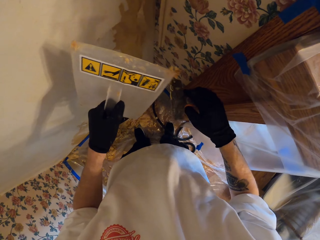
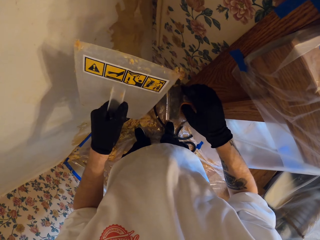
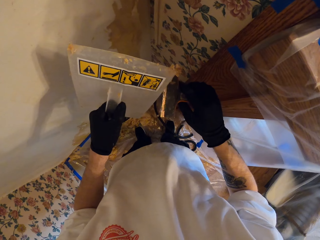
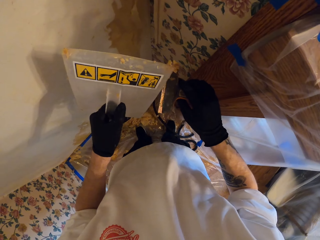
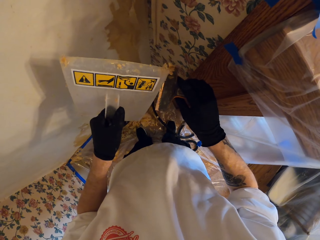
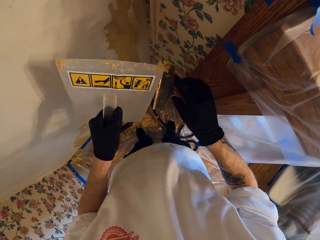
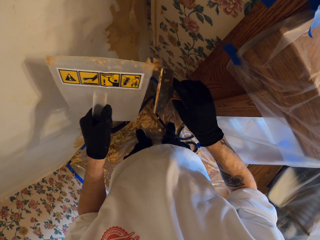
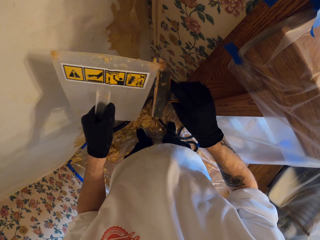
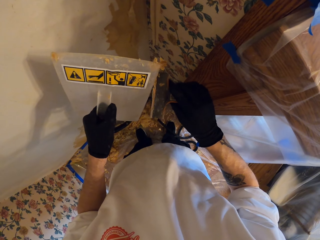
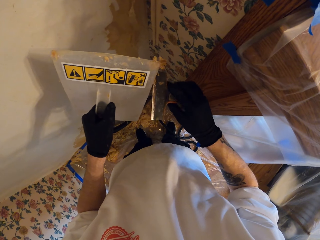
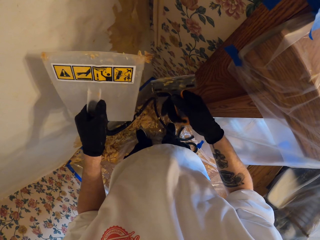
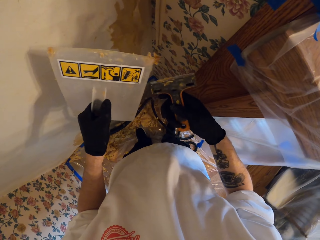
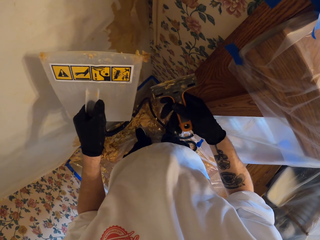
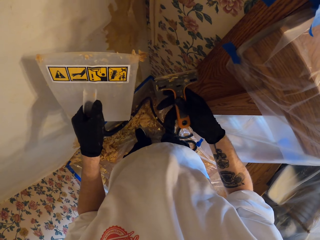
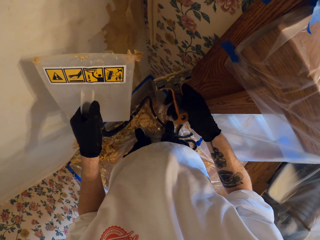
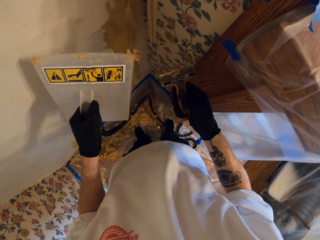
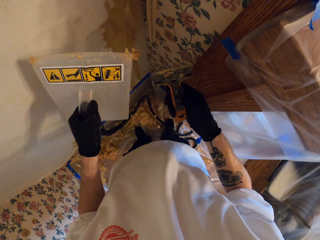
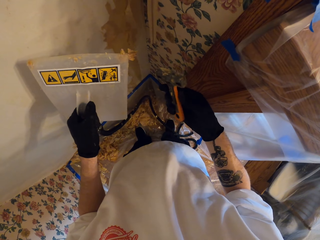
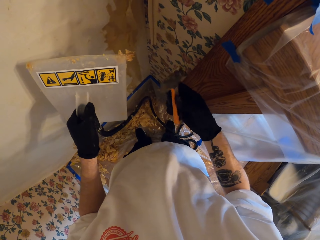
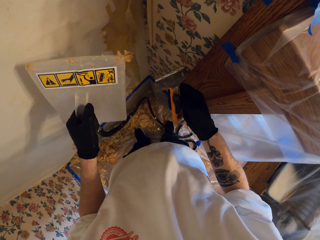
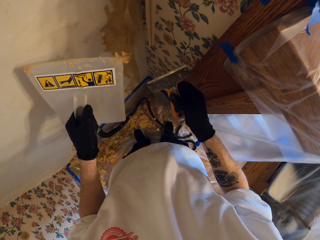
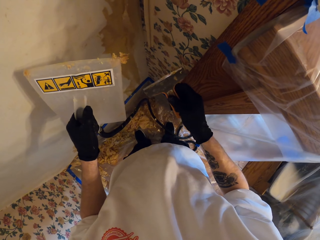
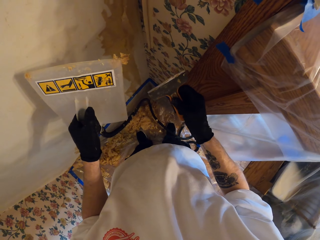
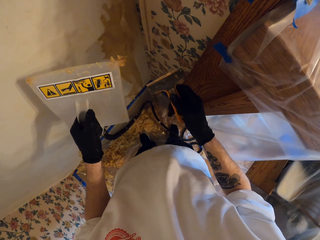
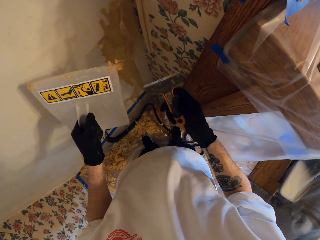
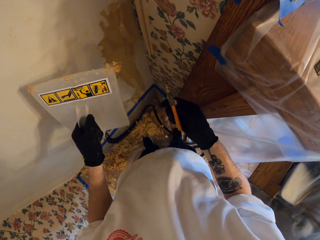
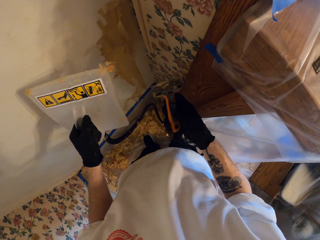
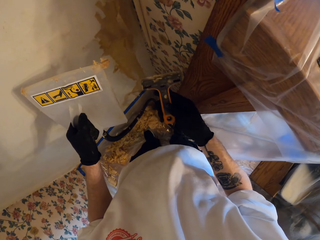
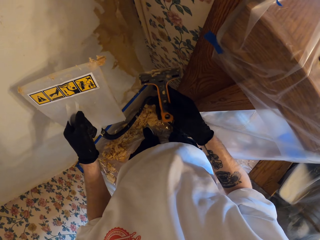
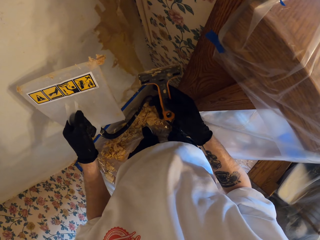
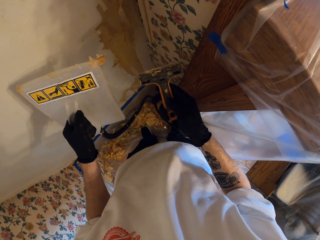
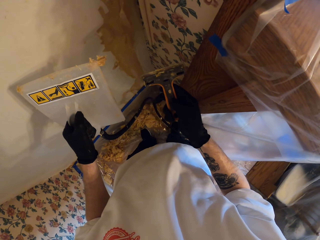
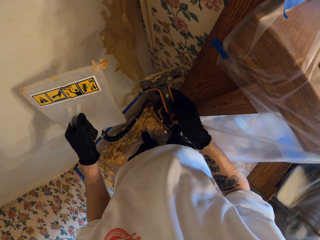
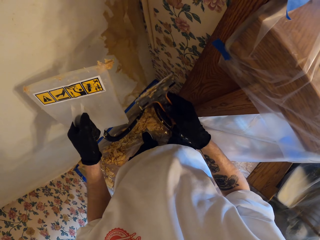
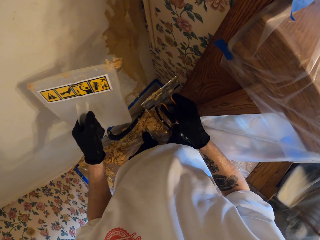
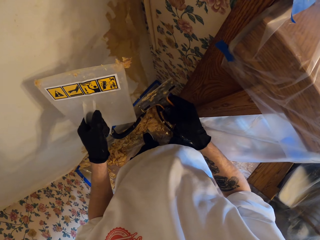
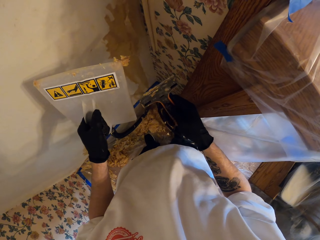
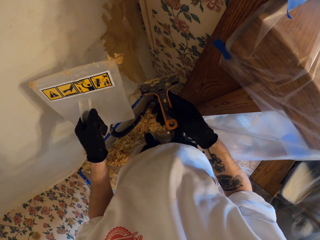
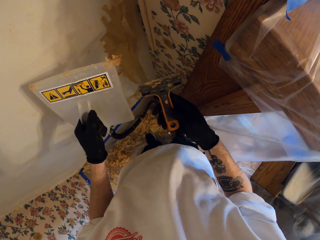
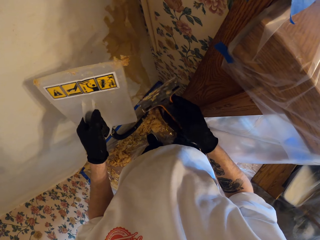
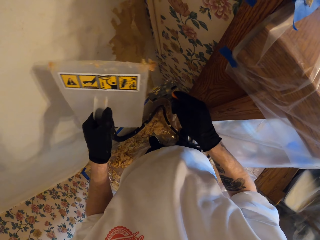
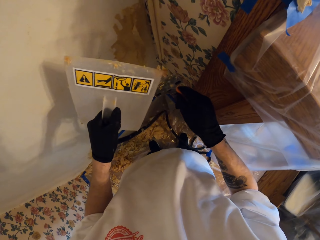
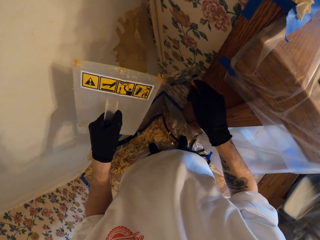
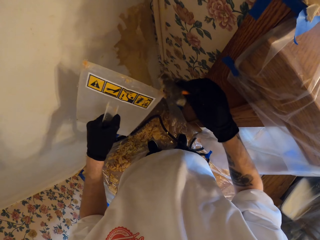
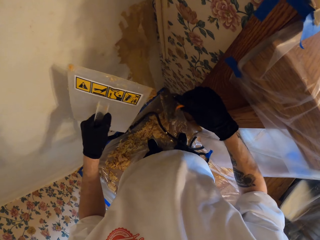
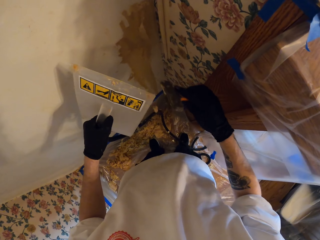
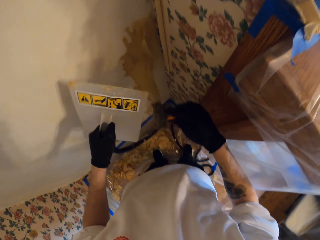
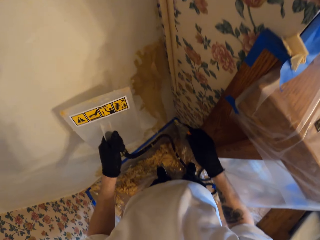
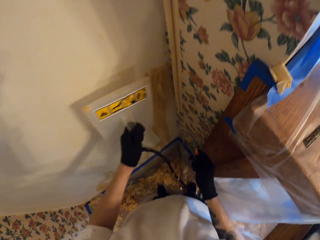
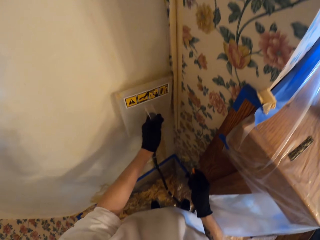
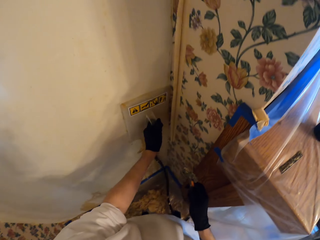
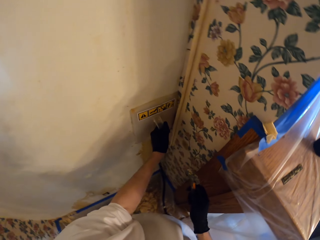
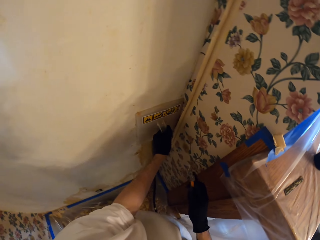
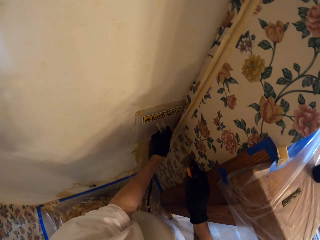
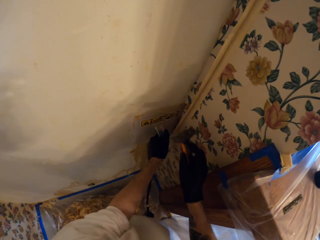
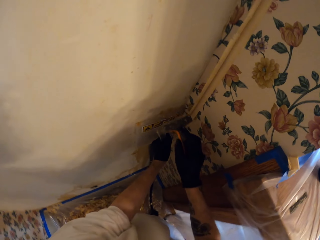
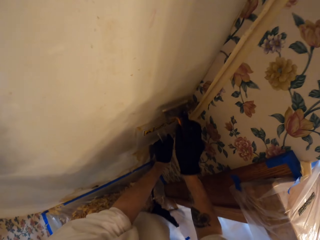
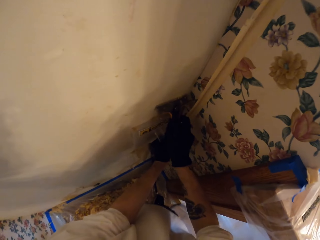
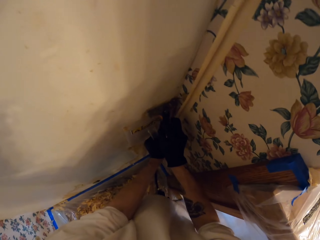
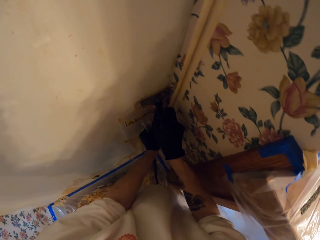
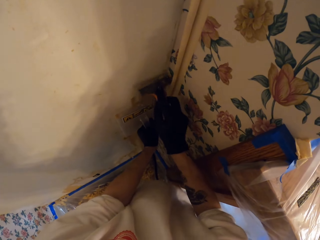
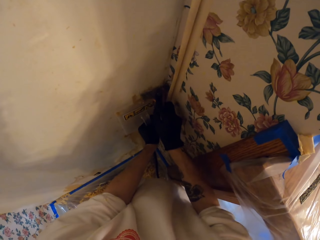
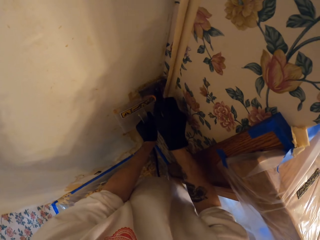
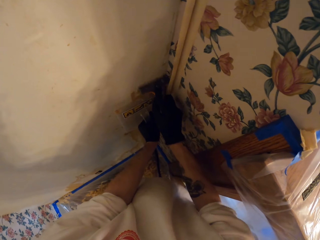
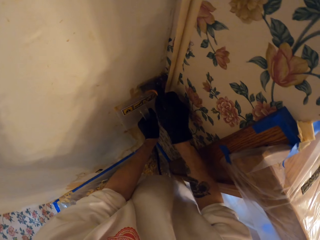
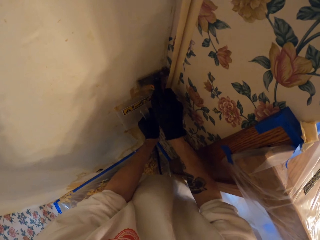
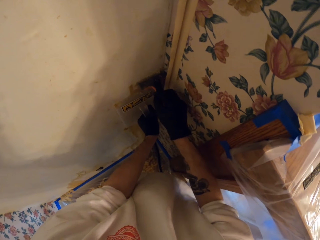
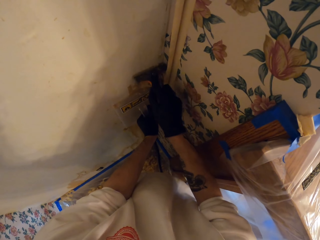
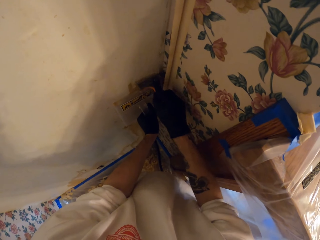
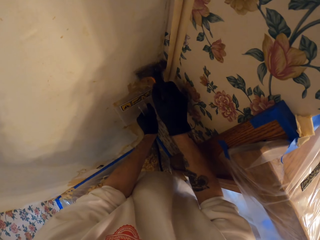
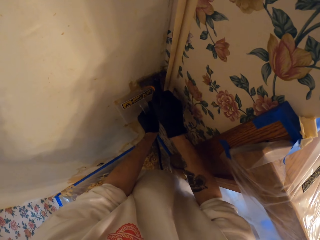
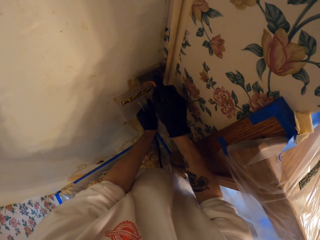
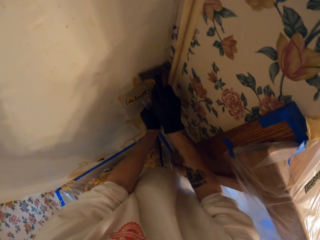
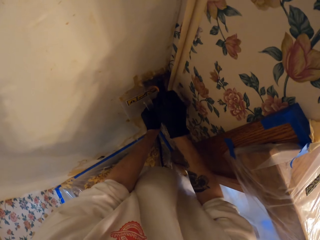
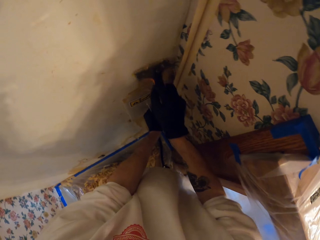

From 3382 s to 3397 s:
The camera wearer turns the scraper. They wipe paint on the scraper with the trowel. They turn the scraper. They look on the scraper. They turn the scraper. They look on the scraper. They look on the scraper repeatedly. They wipe the paint on the scraper with the trowel. They remove paint on the trowel. They throw the paint on the floor. They hold the trowel on the wall. They place the wallpaper steamer on the wall. They raise the scraper to the wall. They remove the paper with the wall scraper. They scrape paint on the wall with the scraper.

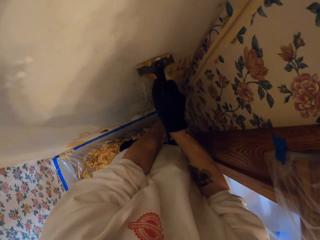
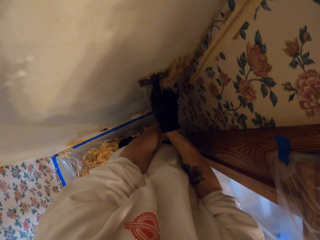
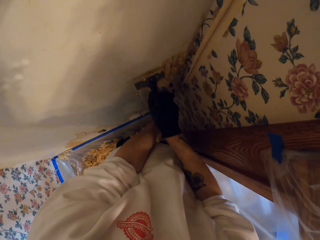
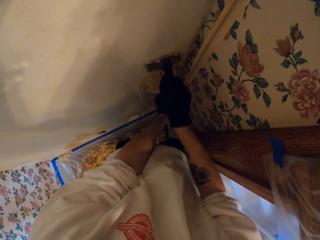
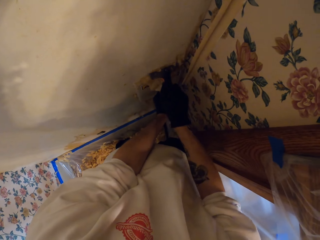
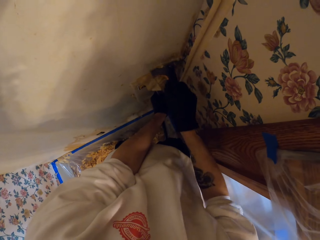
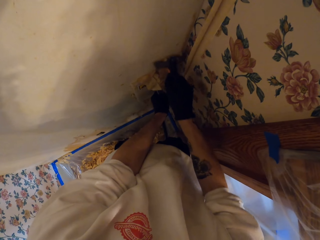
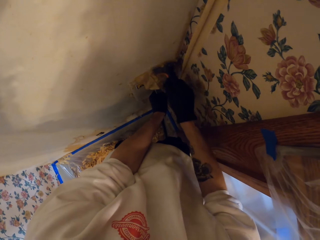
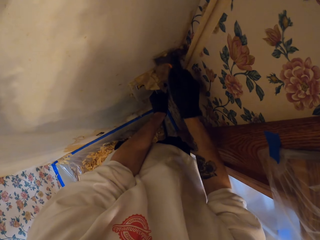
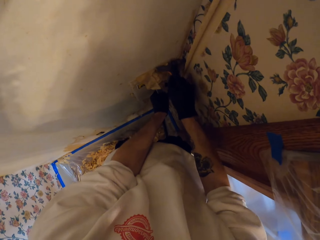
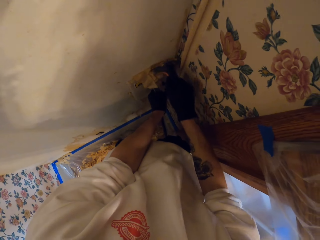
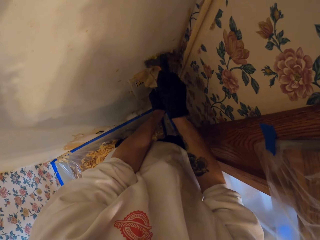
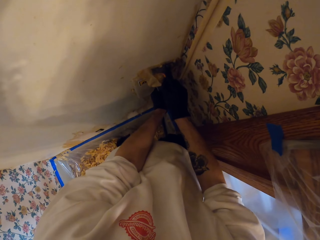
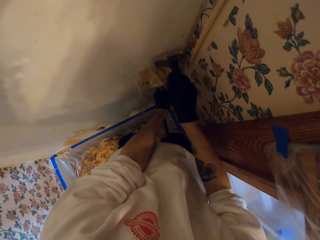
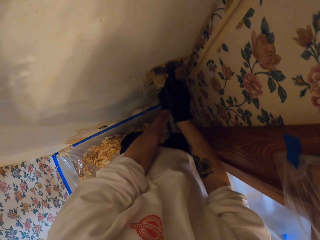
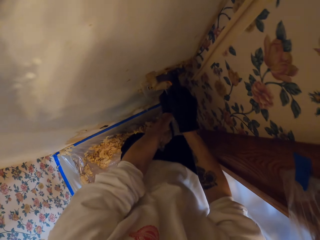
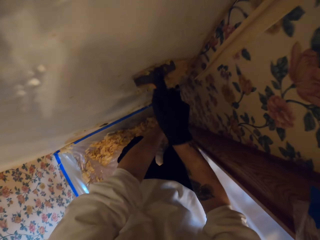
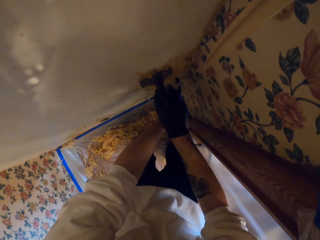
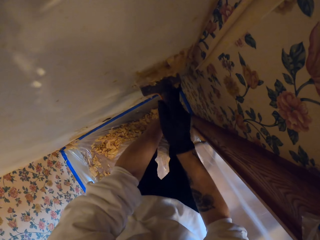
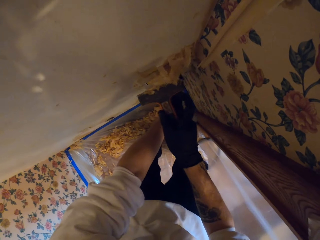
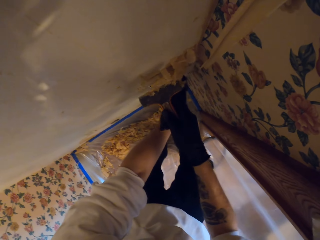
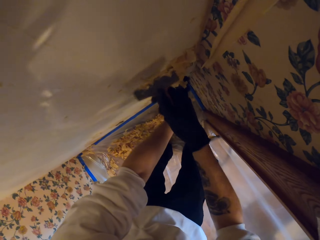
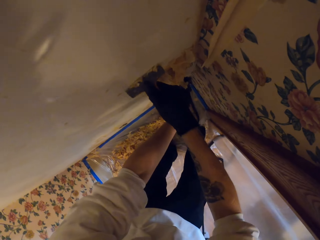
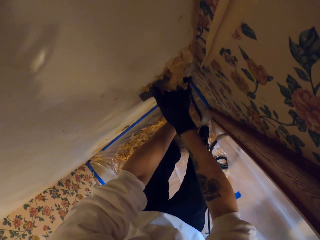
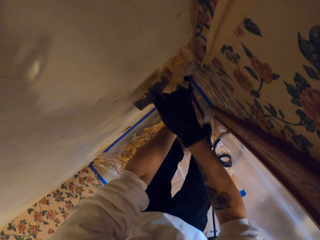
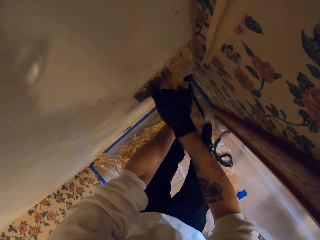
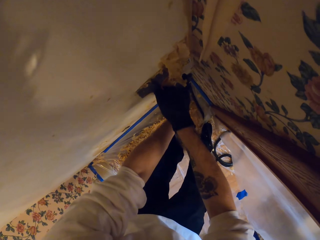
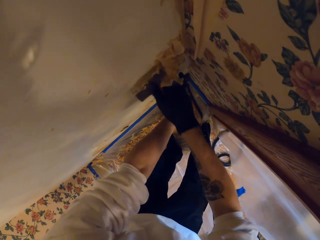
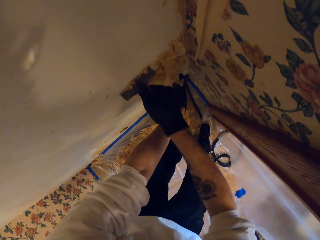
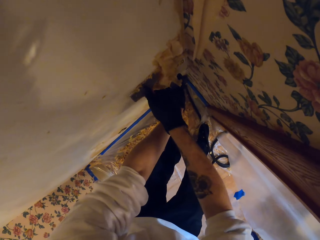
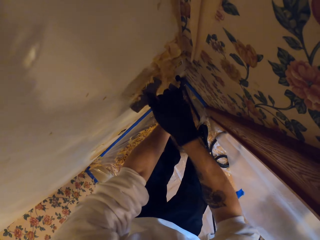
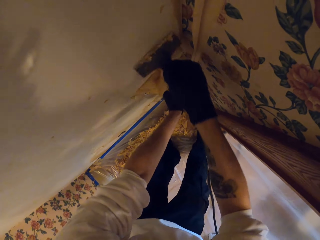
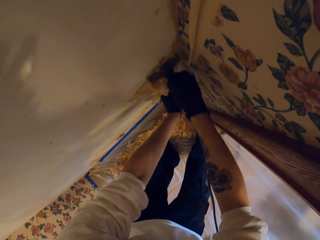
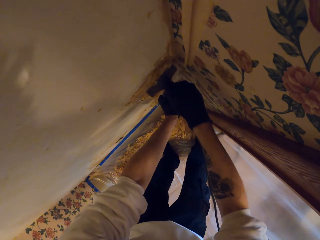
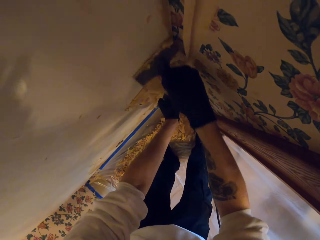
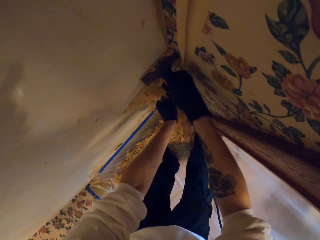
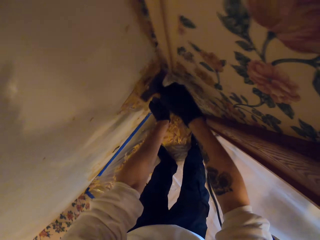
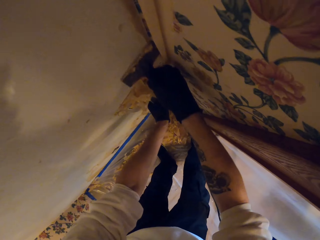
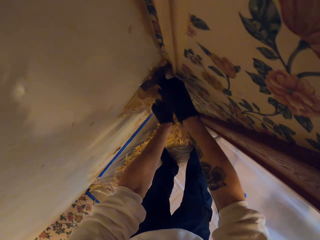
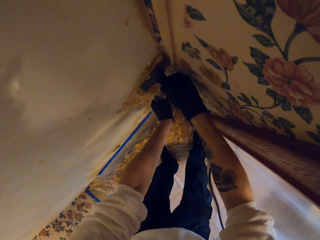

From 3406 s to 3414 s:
The camera wearer holds the scraper well. They scrape paint on the wall with the scraper.
